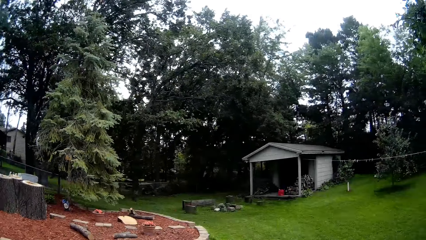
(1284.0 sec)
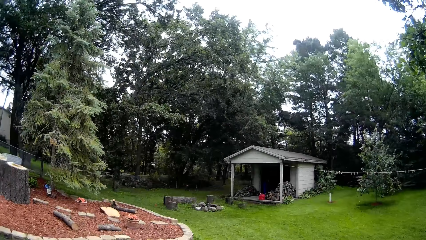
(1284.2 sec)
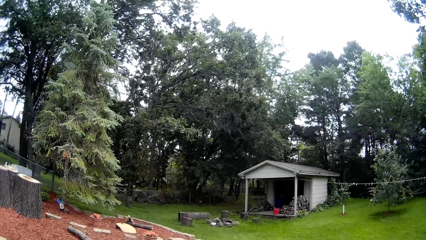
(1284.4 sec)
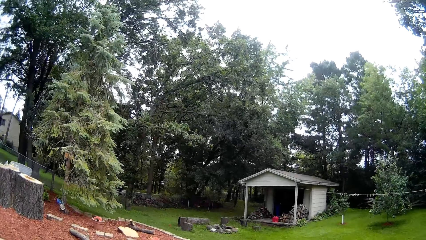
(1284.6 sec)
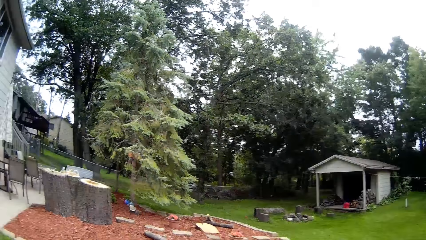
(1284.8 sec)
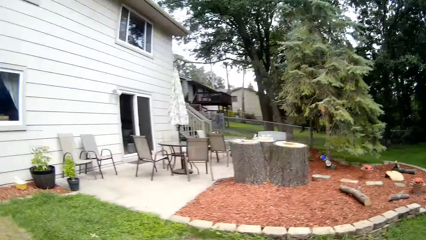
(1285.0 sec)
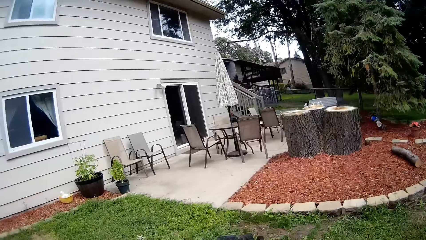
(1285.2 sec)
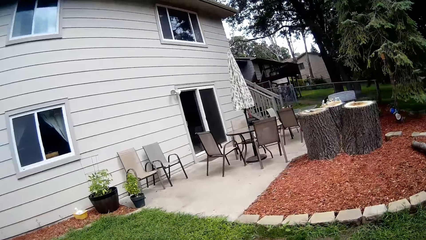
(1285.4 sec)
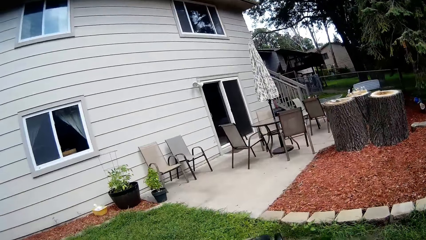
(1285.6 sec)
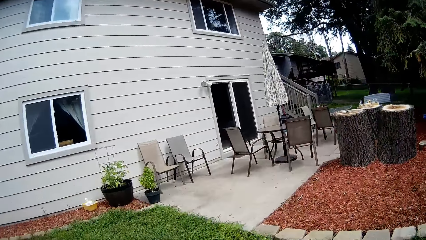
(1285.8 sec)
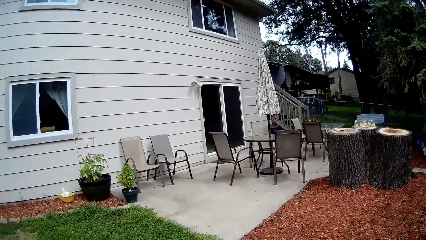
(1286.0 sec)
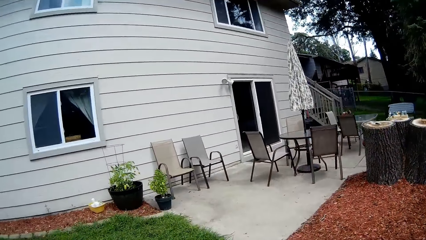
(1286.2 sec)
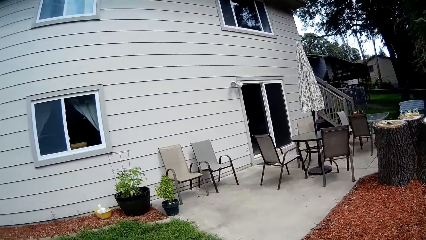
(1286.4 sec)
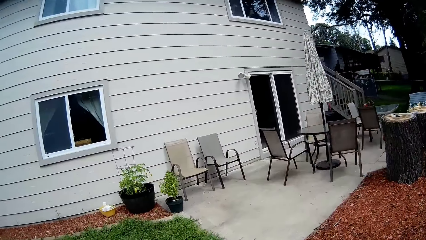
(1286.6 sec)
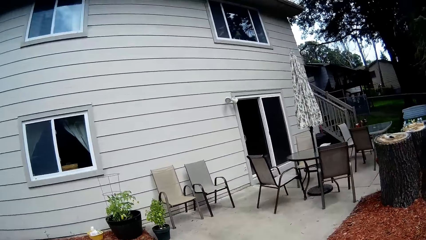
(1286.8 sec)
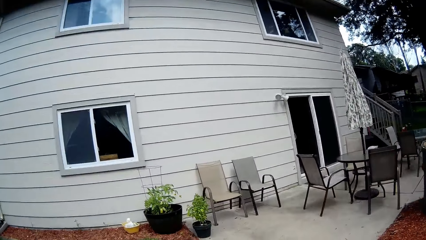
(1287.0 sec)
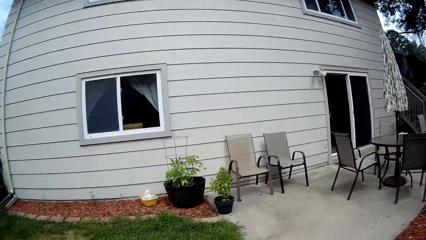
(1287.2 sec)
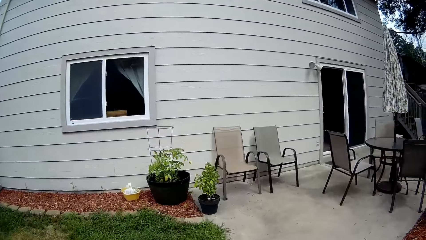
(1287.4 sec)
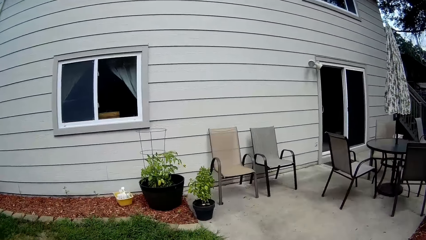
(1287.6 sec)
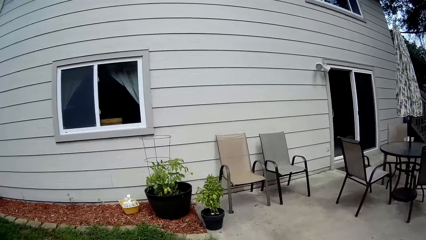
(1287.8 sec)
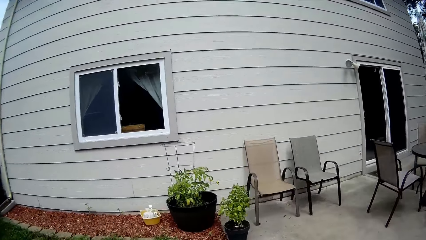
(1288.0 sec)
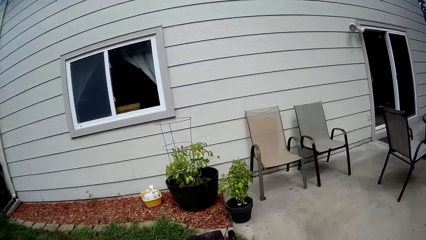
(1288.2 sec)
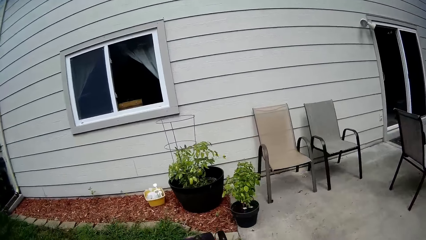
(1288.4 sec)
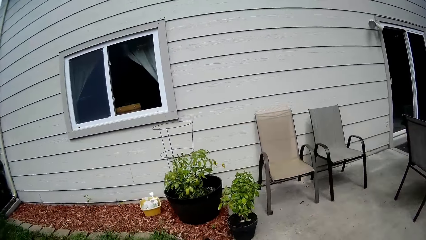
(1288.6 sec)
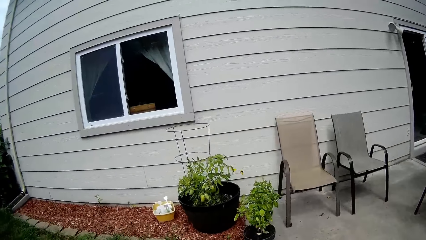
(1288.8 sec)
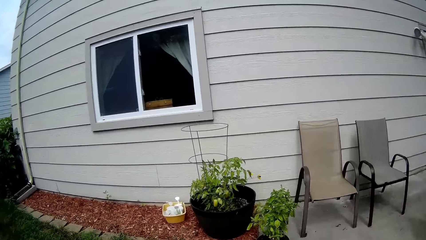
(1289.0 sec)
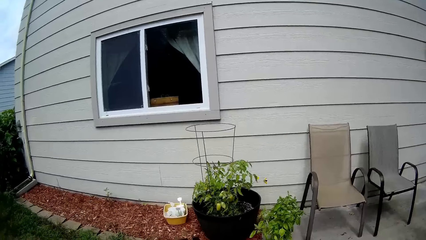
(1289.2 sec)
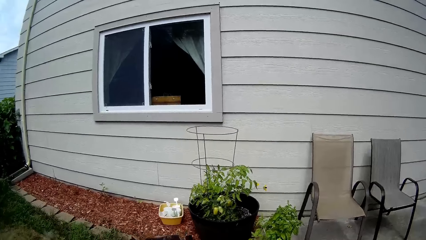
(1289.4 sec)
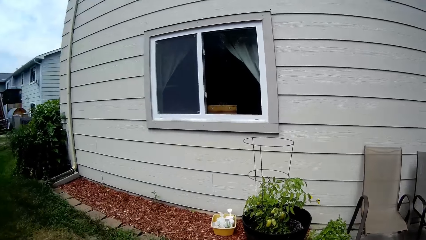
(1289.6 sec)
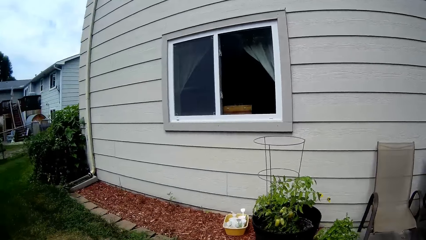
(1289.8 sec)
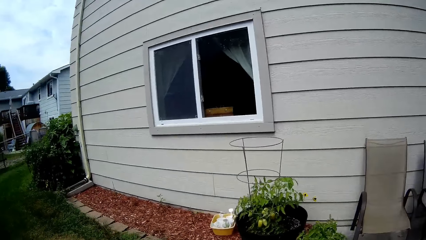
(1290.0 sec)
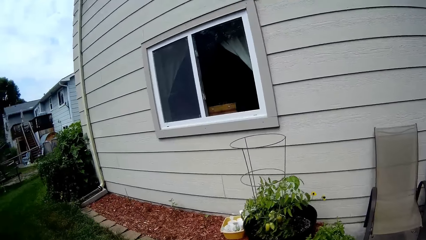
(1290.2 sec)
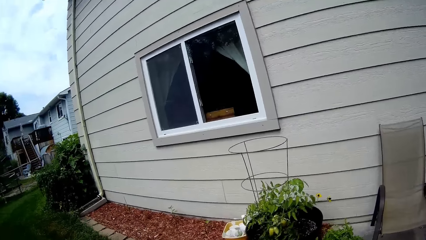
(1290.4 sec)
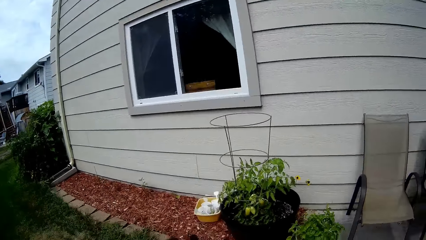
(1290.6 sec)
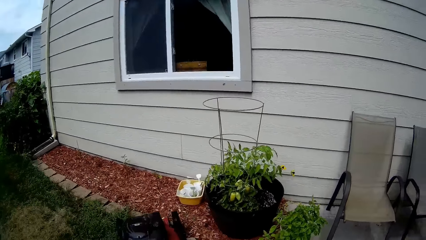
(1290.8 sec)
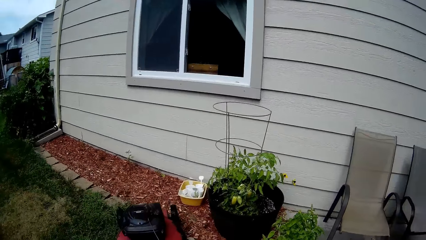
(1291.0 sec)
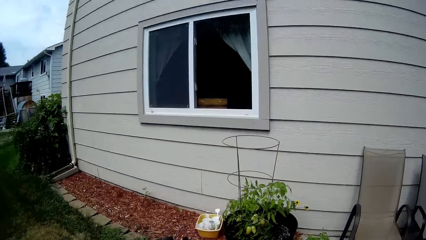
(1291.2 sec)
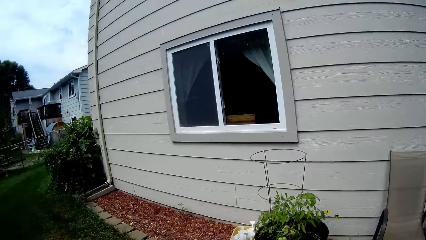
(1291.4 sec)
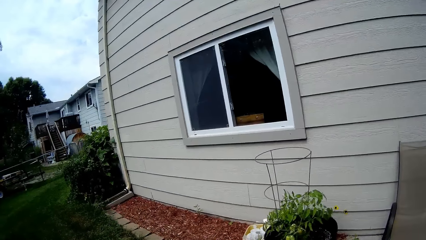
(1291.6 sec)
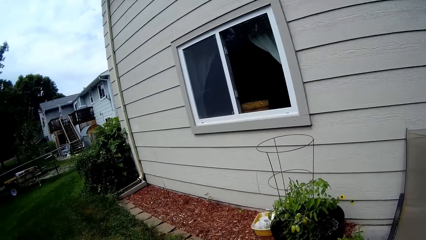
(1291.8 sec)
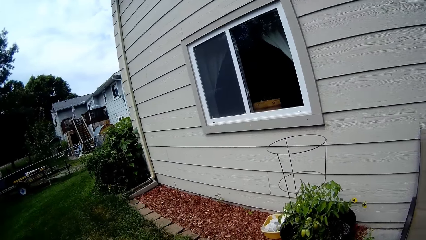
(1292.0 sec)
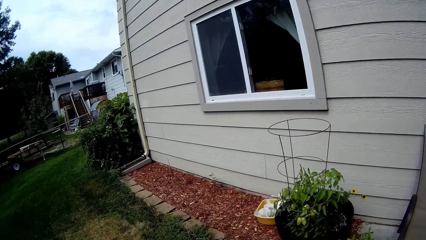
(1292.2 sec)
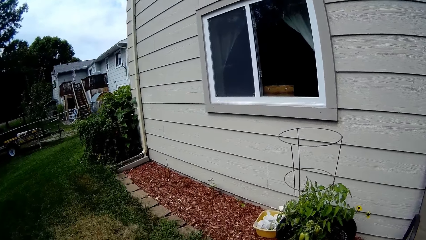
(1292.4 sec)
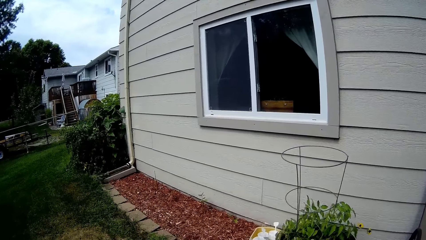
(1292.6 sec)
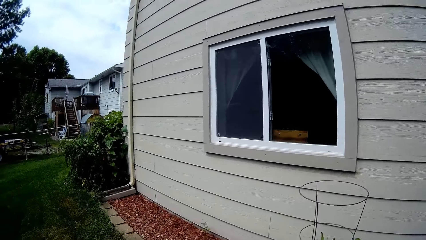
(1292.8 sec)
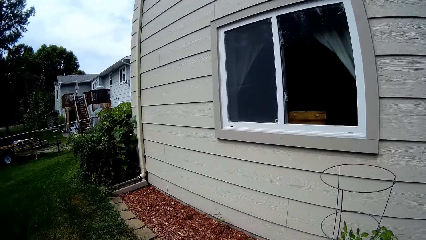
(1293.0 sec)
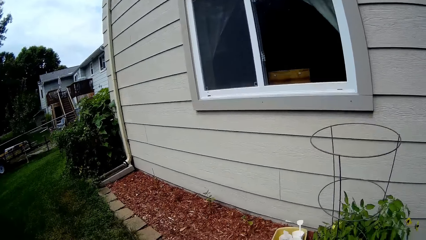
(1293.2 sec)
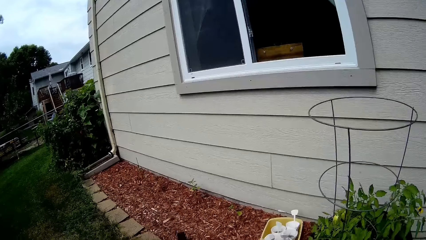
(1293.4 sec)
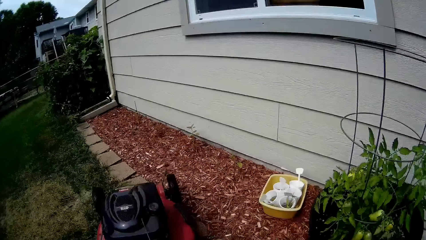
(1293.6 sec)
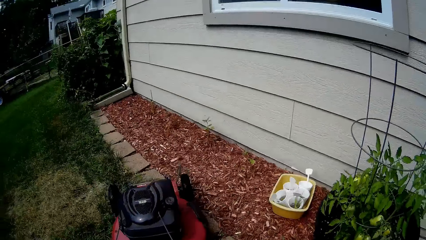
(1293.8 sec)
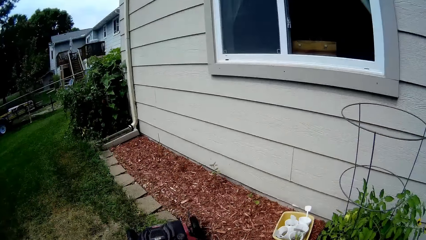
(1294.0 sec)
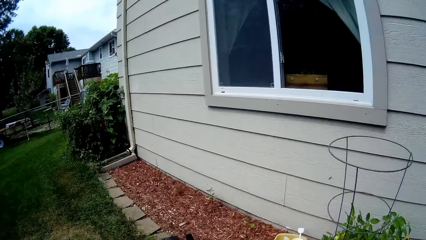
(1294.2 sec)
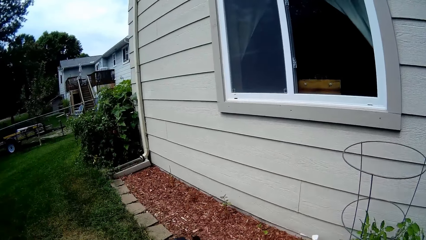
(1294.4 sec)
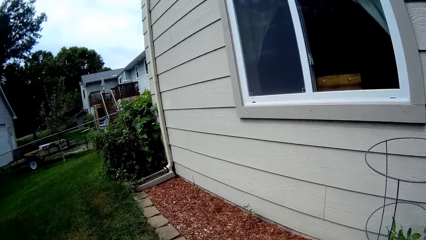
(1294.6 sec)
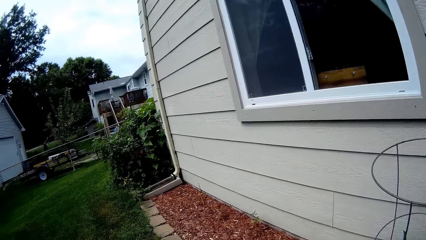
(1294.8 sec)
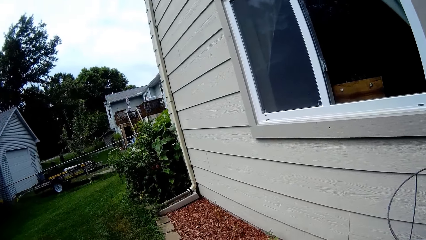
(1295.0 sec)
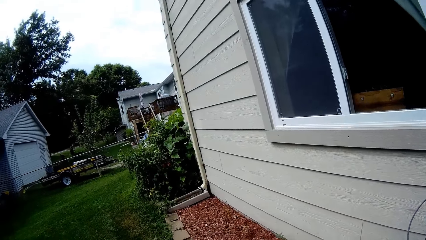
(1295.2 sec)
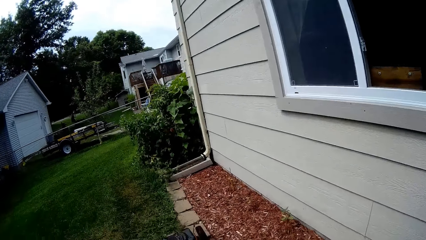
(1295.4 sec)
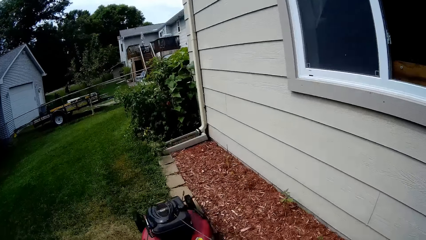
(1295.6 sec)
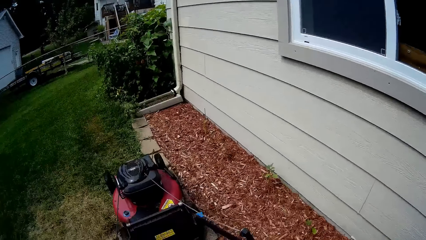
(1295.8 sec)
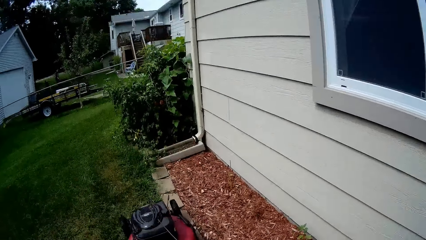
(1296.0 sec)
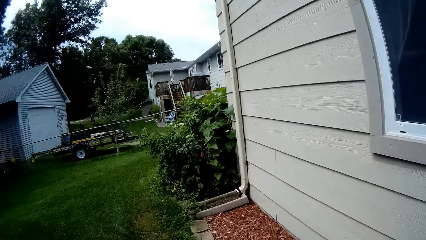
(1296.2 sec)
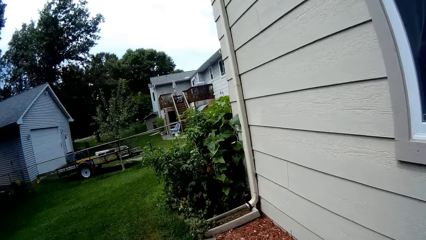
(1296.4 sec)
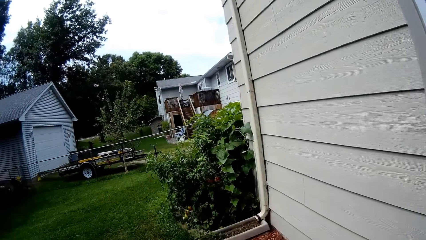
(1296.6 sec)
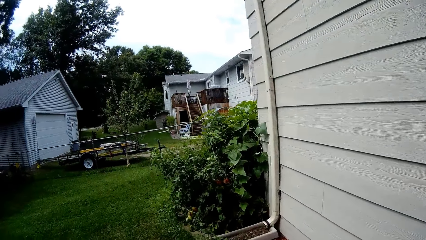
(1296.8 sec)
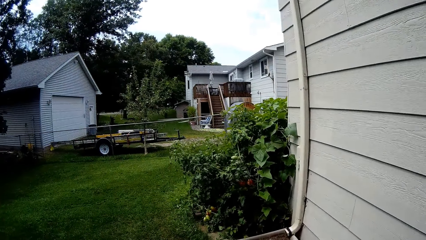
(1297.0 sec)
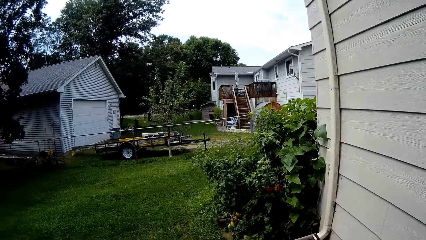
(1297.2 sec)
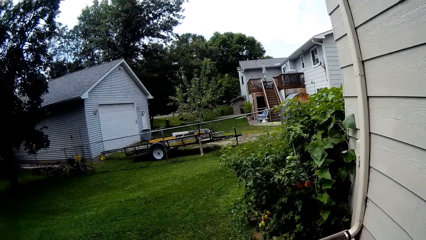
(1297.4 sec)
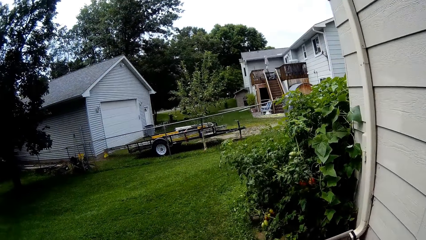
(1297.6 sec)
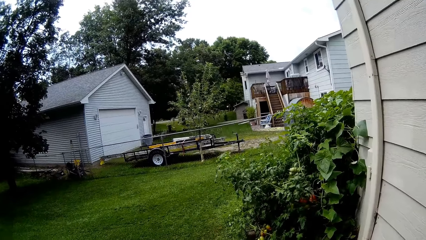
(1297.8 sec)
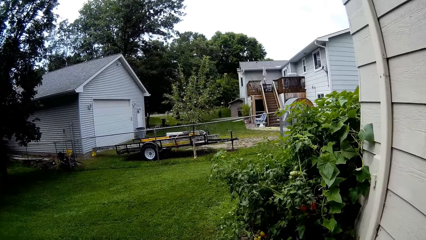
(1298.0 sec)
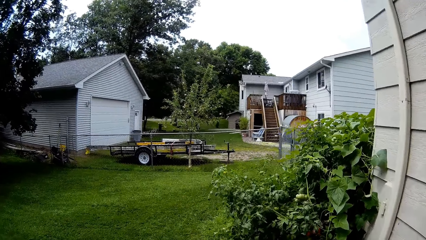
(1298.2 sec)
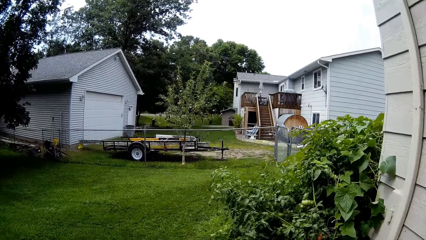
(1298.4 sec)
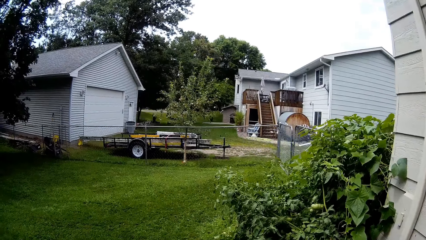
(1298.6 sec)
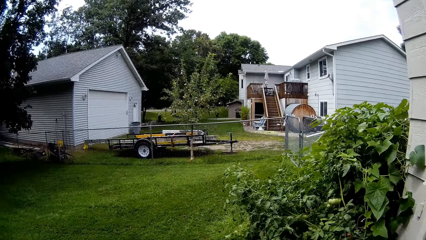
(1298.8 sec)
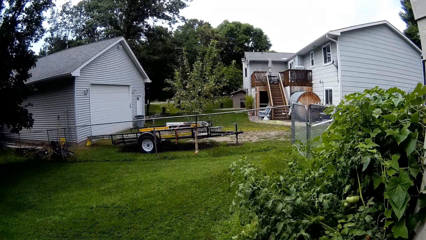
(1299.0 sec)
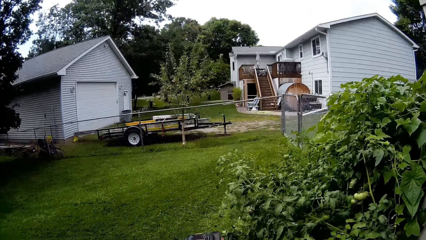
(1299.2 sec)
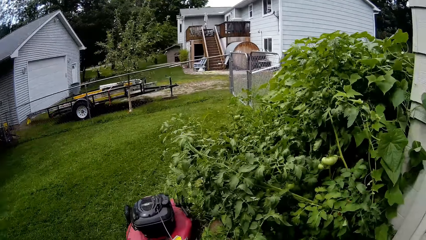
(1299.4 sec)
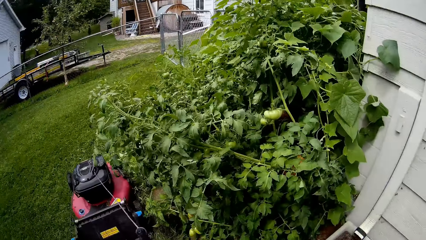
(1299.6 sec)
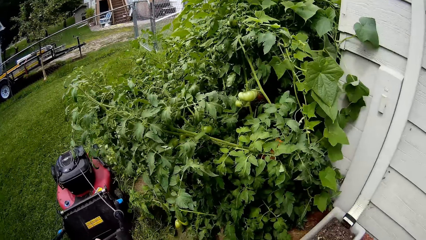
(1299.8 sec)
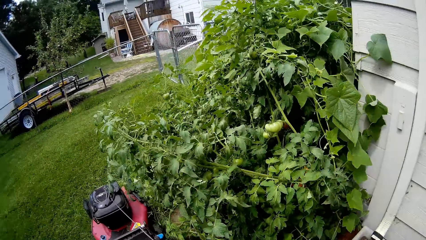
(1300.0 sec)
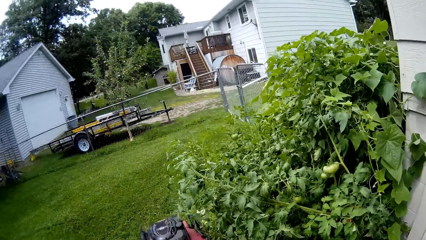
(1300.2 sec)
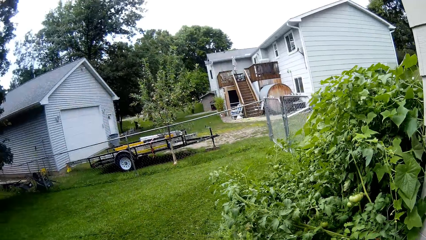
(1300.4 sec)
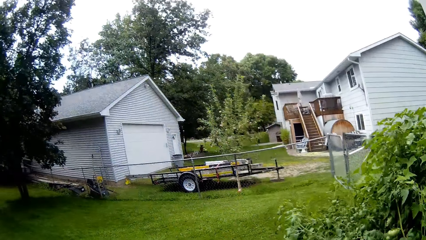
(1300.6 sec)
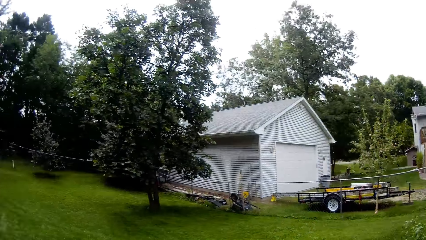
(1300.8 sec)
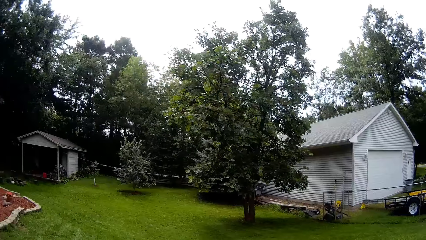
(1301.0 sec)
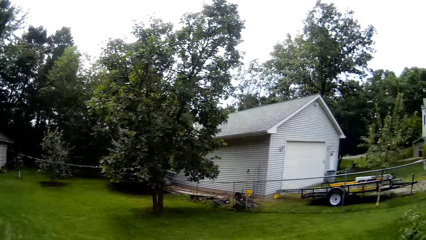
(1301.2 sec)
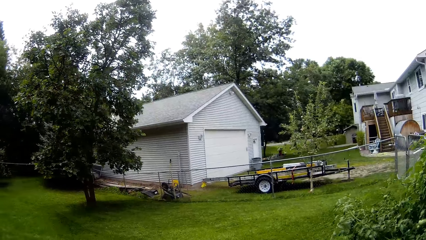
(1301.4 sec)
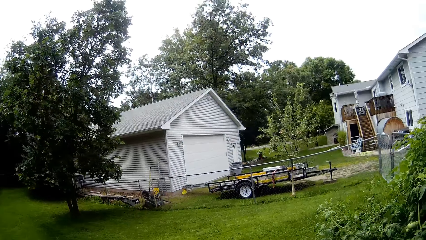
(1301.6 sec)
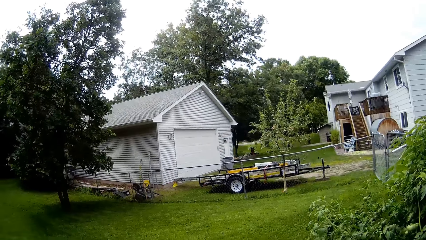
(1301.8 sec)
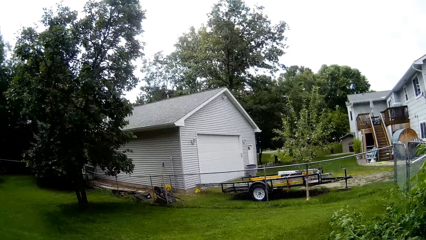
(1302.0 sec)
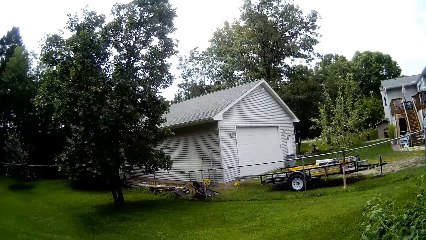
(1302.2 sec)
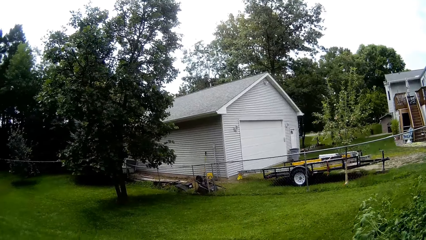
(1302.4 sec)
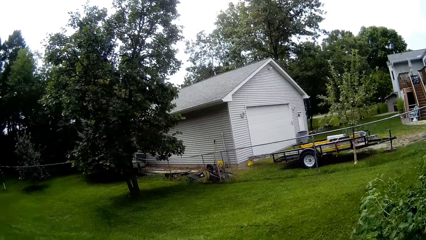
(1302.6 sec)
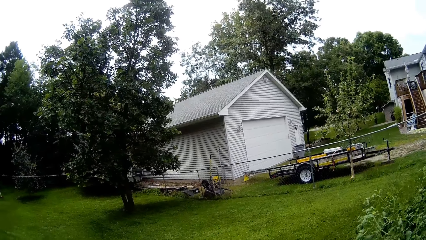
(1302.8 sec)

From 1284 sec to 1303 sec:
The camera wearer mows the lawn with a lawnmower repeatedly.
